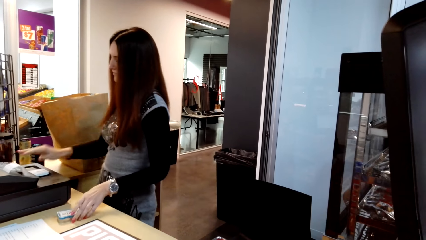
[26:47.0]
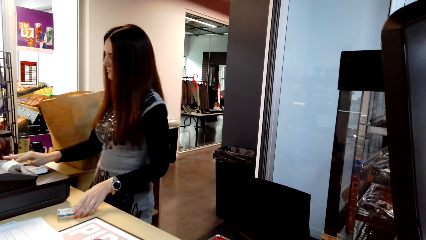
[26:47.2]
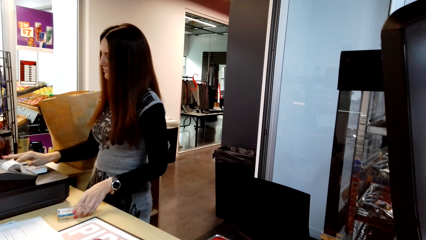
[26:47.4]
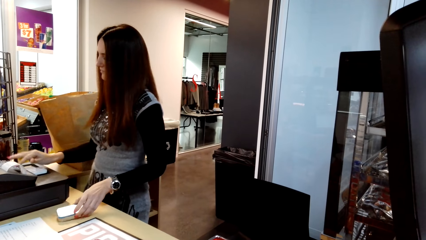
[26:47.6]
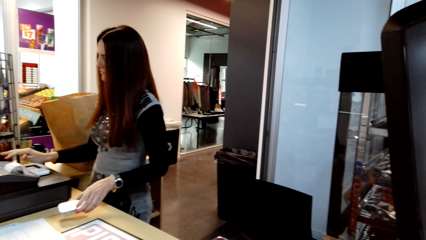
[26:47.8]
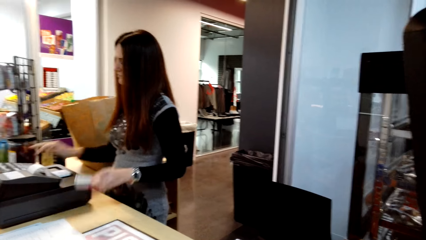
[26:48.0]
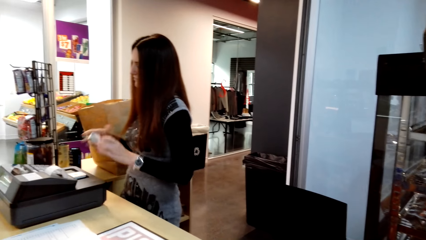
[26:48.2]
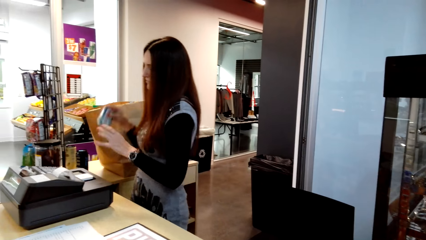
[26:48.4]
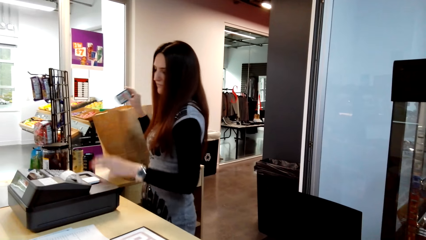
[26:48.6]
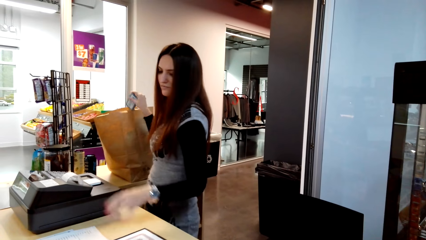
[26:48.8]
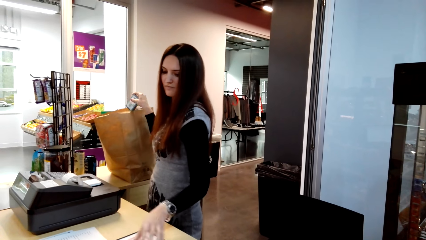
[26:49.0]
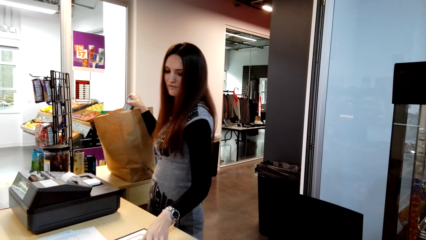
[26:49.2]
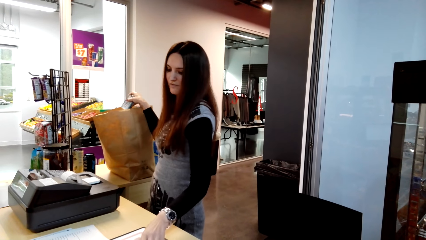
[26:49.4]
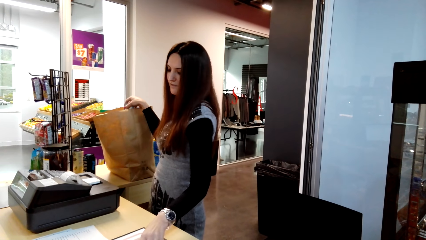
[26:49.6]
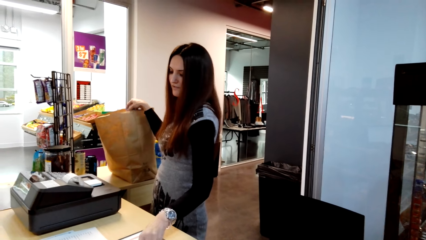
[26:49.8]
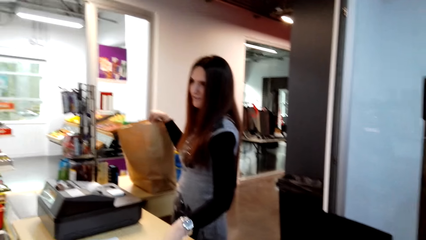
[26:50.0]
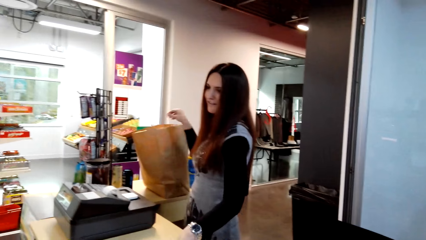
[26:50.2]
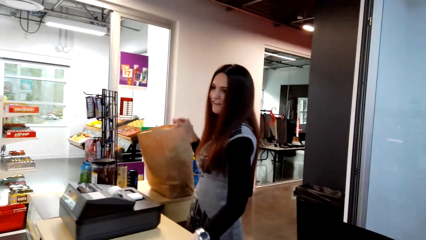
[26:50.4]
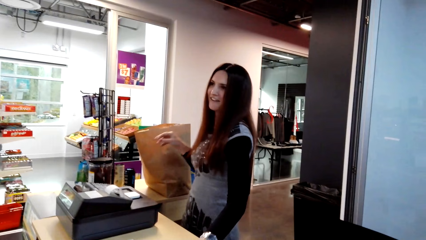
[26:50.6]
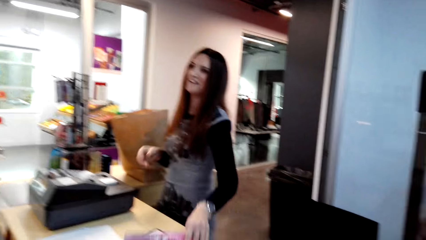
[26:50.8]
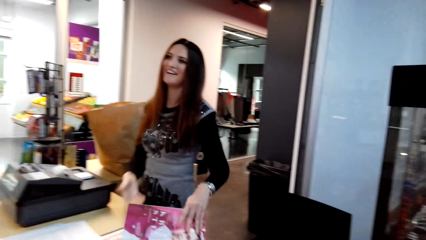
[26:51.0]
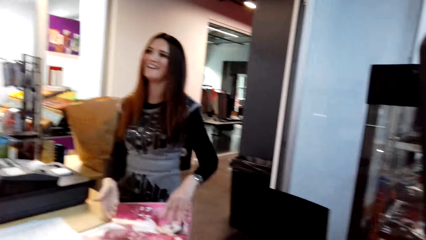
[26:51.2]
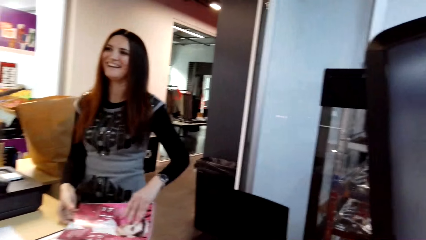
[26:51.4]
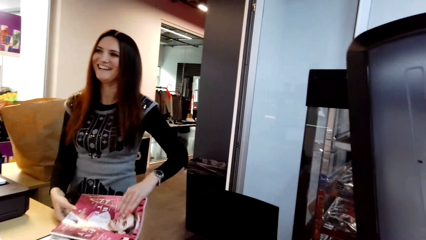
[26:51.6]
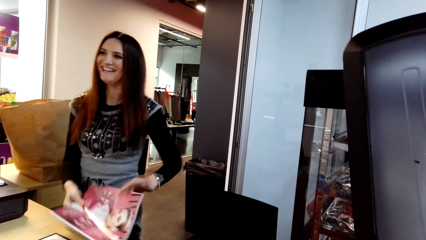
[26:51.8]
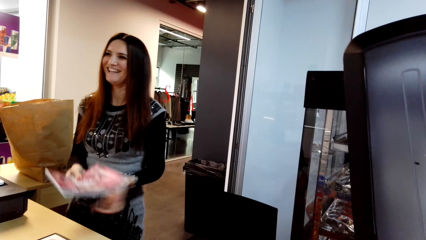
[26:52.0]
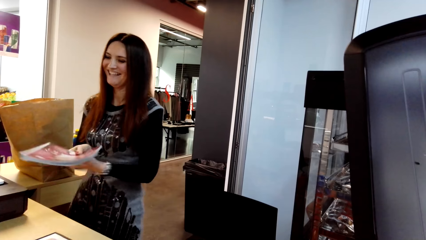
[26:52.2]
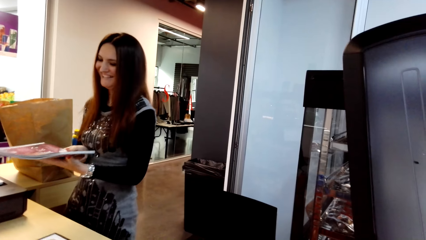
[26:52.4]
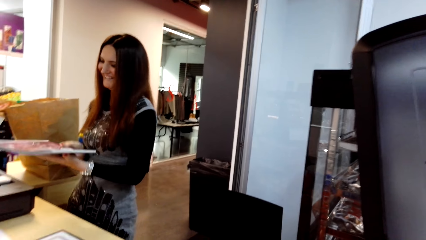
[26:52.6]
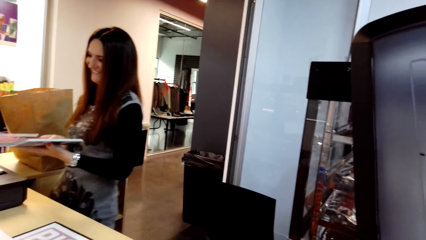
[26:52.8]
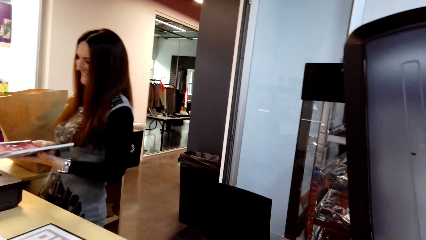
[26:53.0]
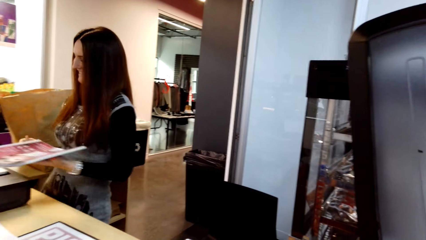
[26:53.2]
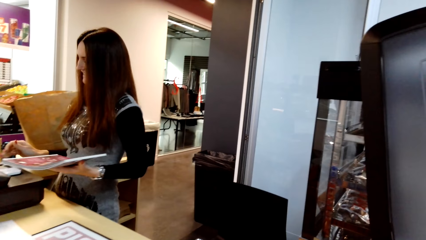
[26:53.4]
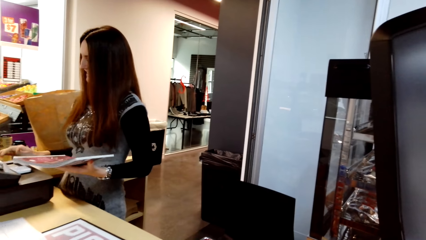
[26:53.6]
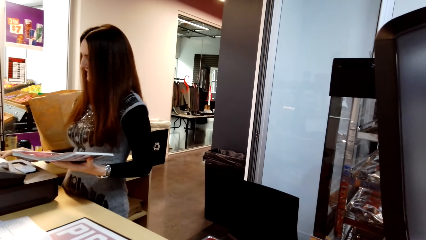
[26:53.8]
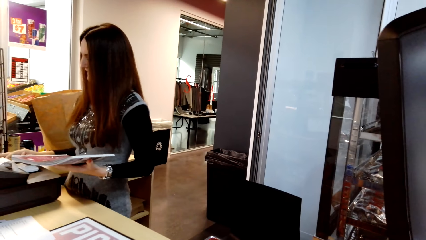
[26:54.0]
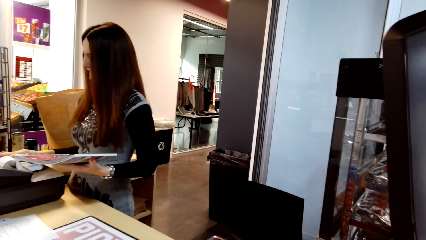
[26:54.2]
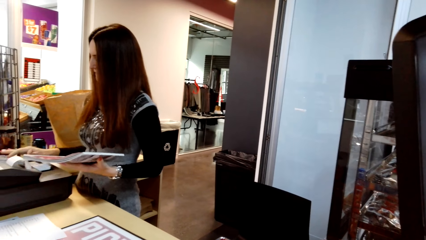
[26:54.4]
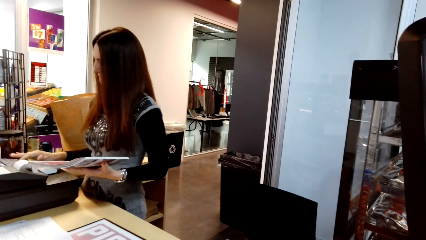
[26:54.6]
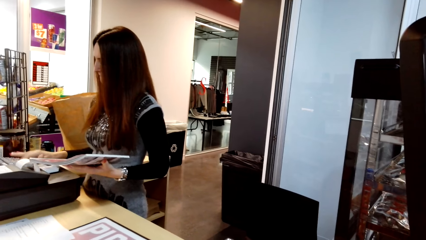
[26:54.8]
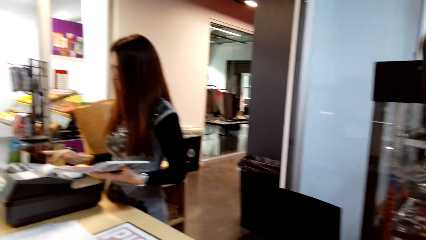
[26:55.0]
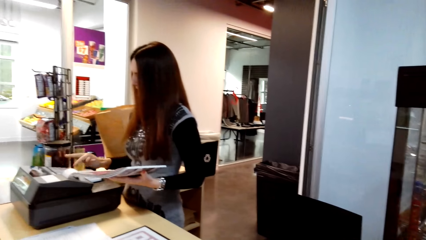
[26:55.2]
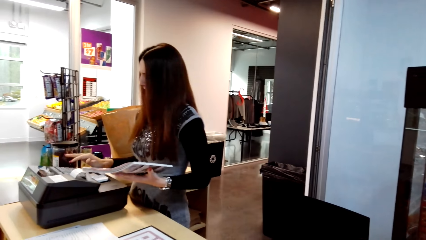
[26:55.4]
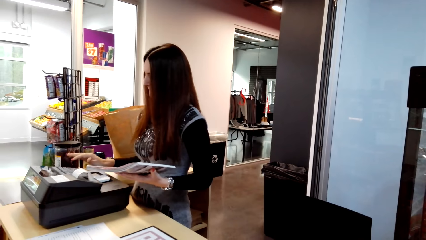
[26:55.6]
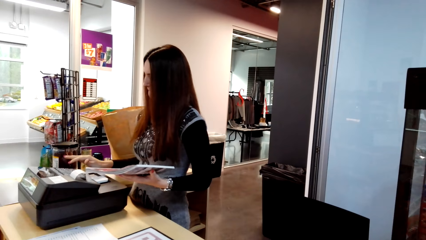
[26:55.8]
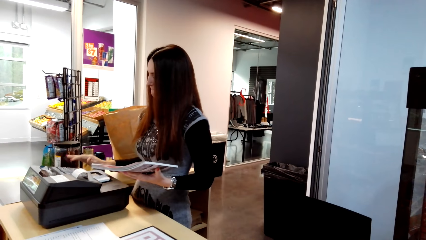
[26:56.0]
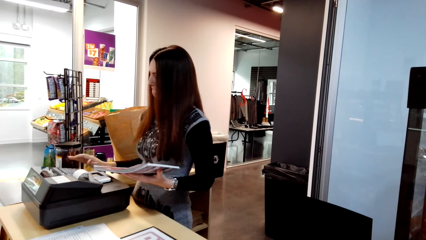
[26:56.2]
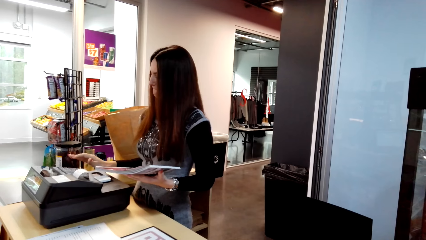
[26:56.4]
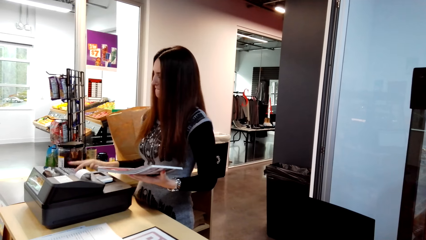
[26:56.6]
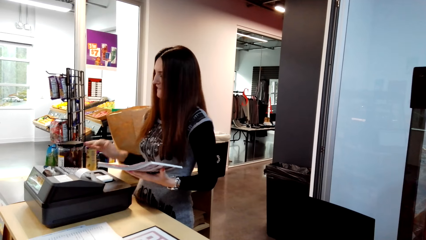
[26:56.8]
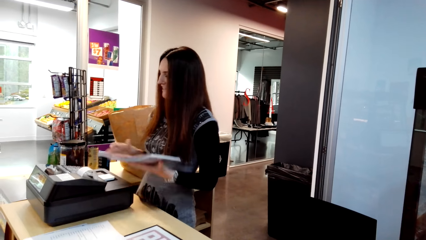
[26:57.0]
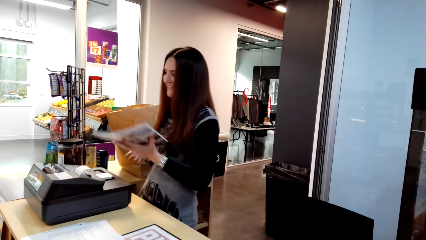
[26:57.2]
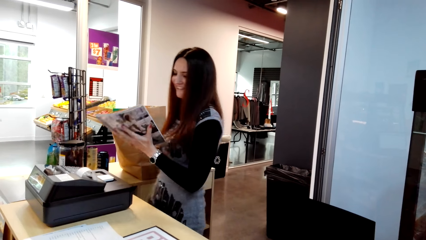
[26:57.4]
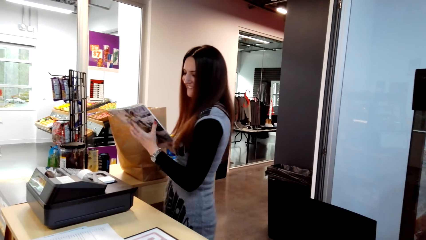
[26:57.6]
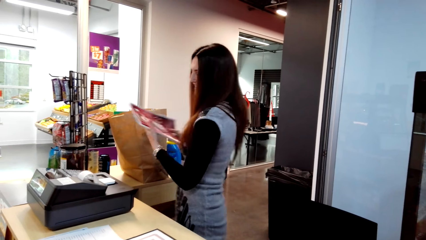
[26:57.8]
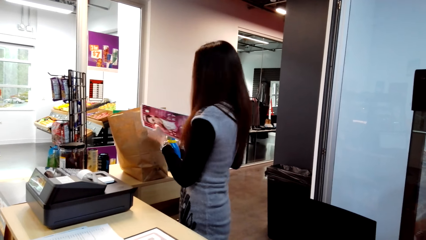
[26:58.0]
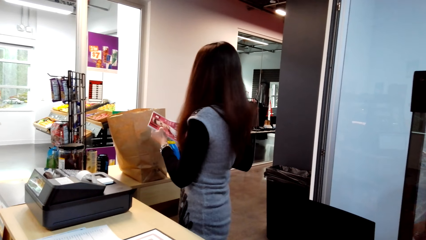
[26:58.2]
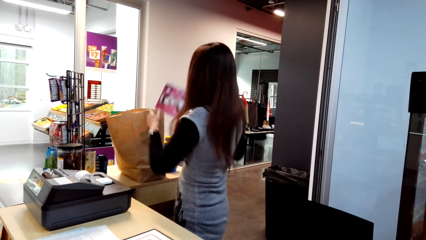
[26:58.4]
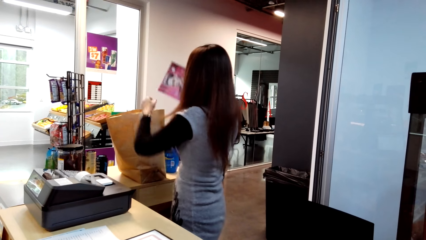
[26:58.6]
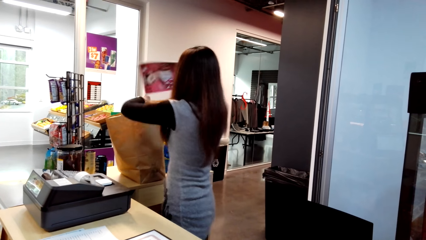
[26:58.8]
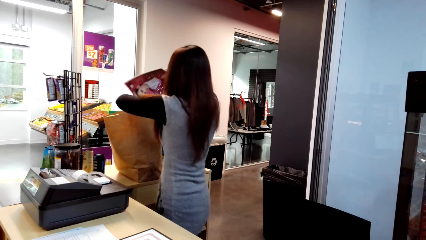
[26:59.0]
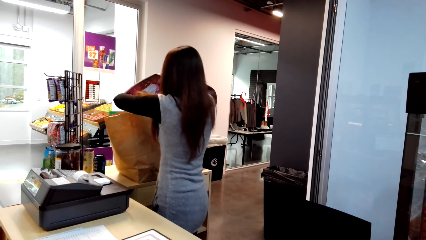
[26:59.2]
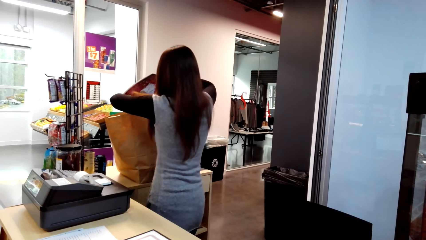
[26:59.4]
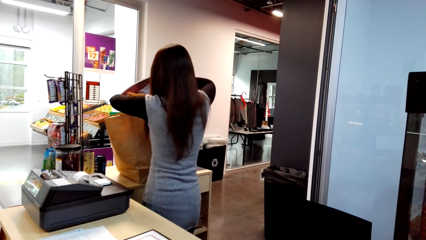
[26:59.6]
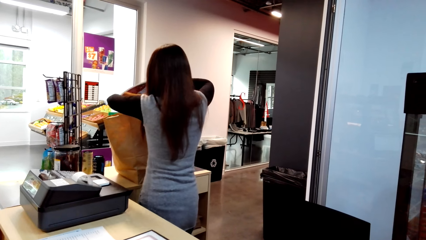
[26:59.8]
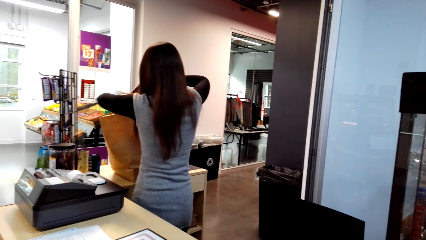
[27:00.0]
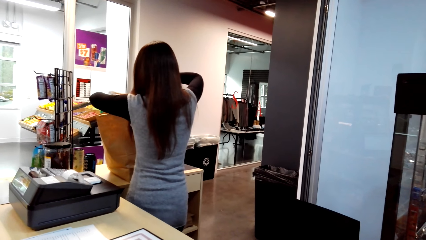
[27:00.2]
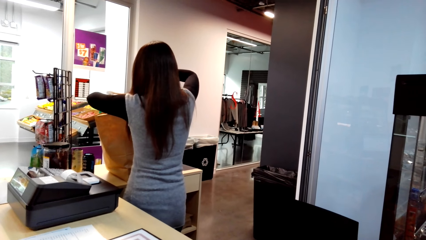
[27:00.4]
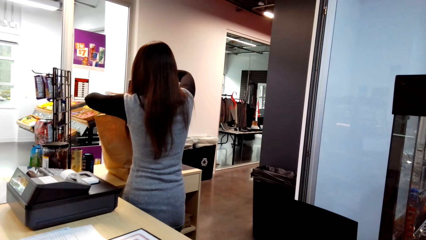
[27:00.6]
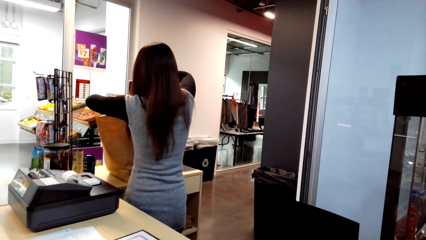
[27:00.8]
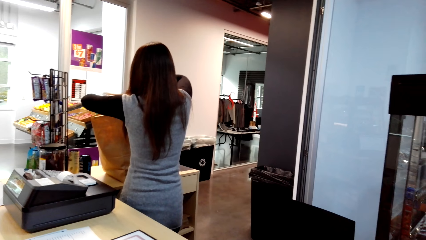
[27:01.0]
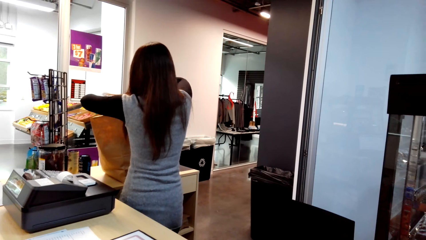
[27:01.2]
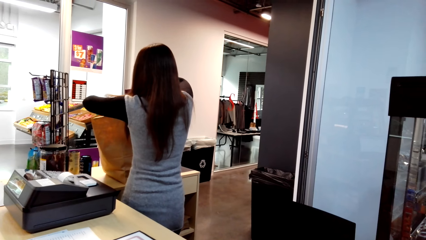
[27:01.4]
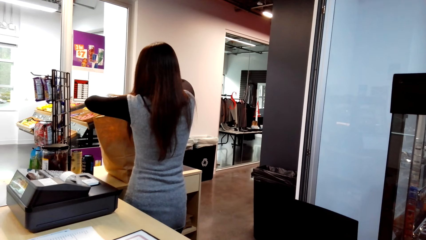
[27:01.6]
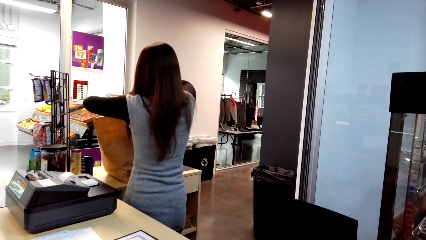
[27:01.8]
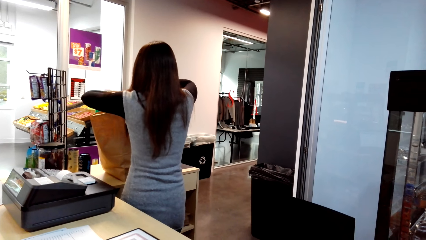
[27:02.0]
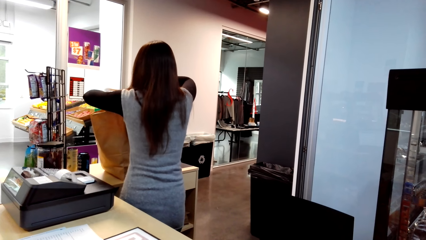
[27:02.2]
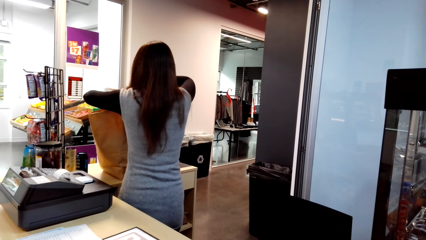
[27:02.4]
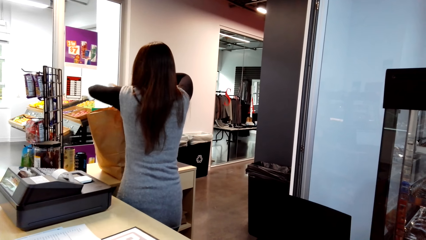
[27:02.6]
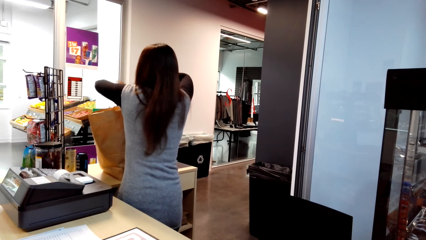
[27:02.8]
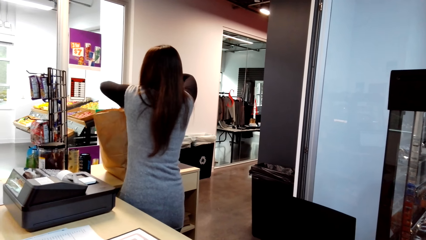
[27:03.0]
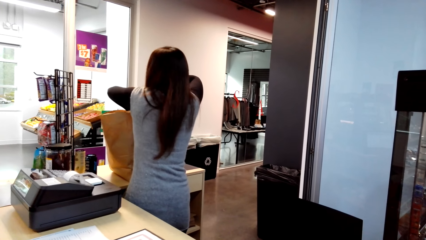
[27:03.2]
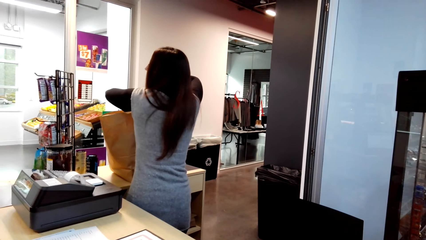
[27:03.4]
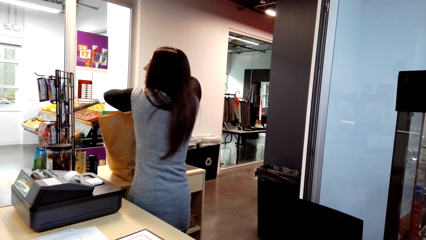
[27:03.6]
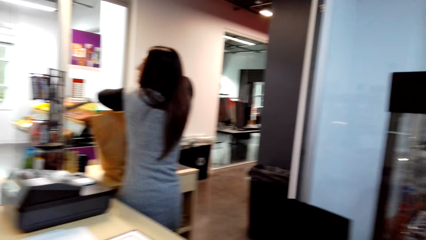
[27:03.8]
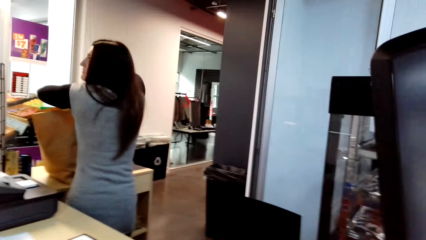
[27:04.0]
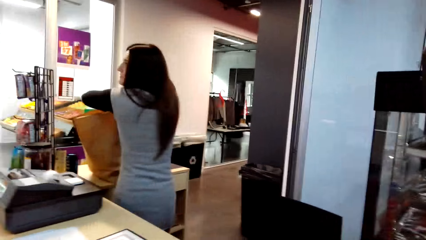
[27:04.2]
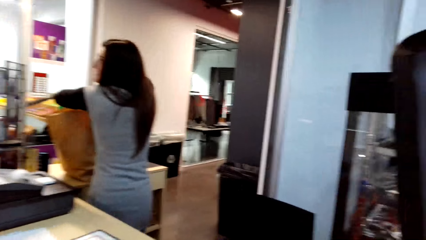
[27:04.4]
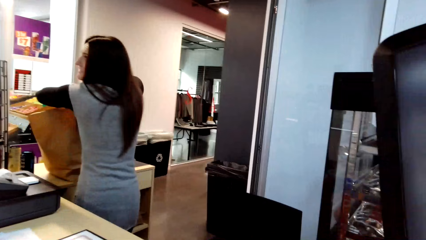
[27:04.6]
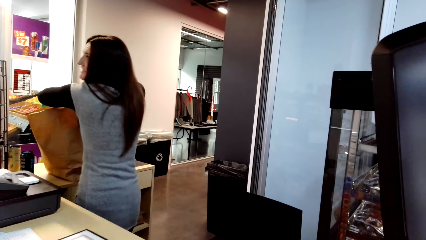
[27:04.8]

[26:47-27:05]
A woman picks up something on the table. She types on the teller machine and puts something in the paper bag. She picks up a book on the counter table. She holds the book with her hands. She types on the teller machine. She puts the book in the paper bag.
